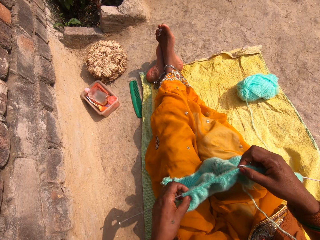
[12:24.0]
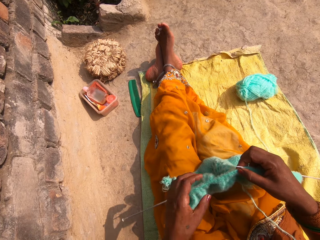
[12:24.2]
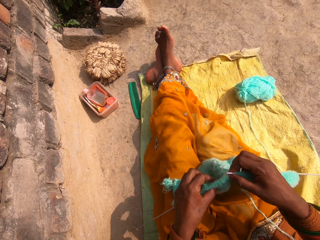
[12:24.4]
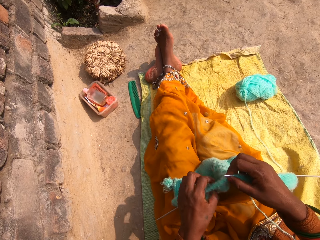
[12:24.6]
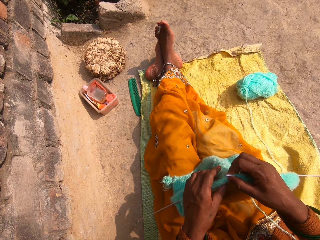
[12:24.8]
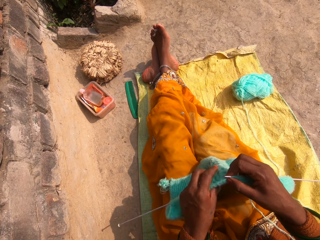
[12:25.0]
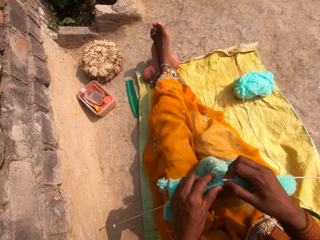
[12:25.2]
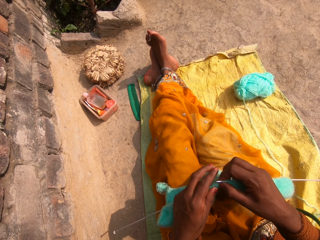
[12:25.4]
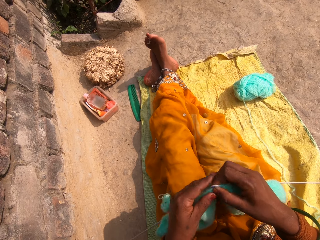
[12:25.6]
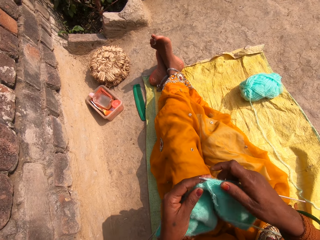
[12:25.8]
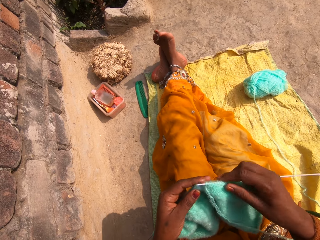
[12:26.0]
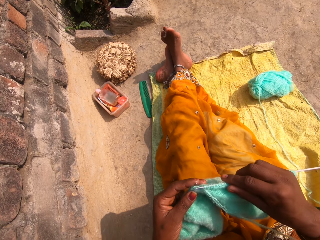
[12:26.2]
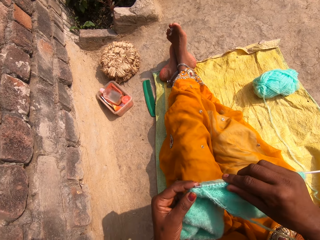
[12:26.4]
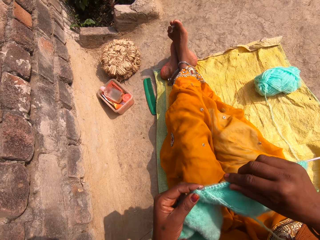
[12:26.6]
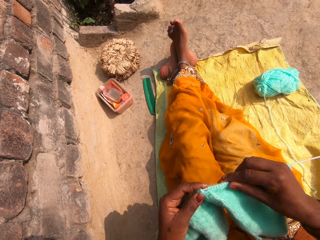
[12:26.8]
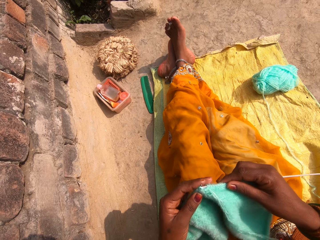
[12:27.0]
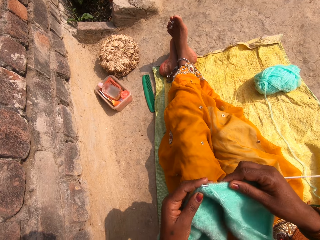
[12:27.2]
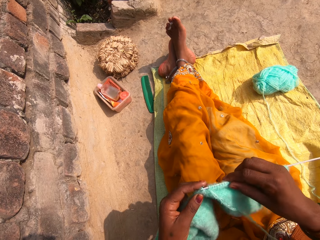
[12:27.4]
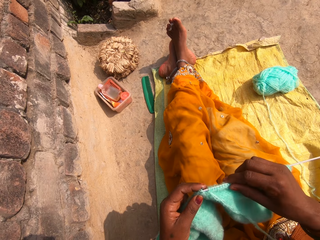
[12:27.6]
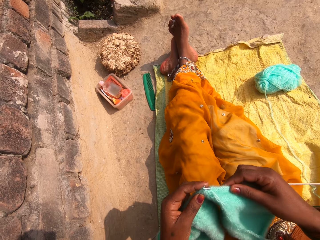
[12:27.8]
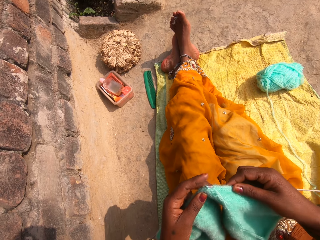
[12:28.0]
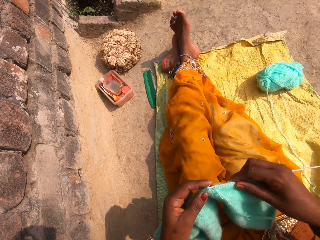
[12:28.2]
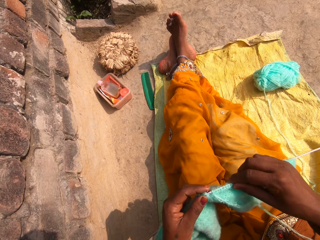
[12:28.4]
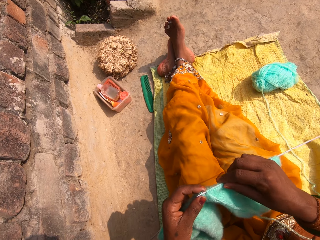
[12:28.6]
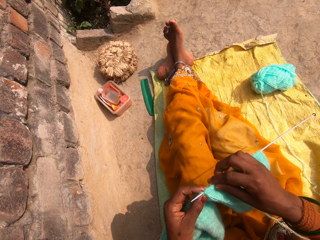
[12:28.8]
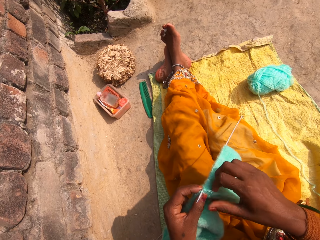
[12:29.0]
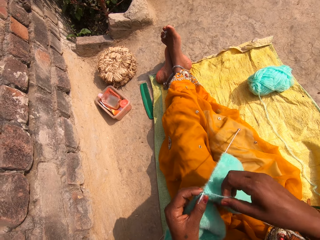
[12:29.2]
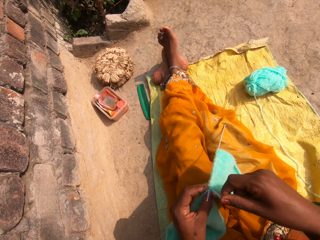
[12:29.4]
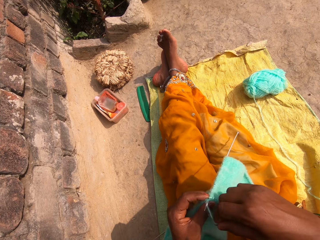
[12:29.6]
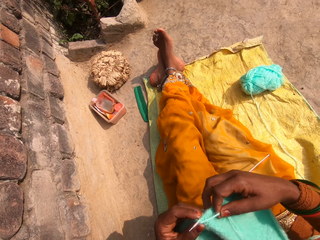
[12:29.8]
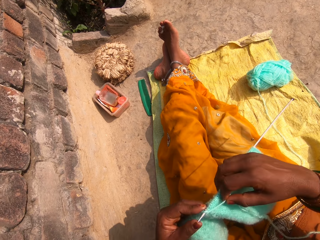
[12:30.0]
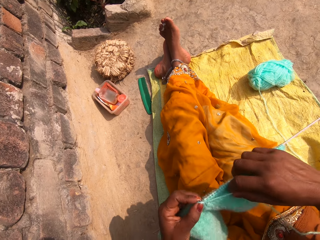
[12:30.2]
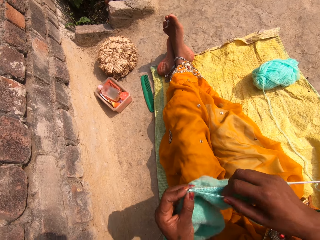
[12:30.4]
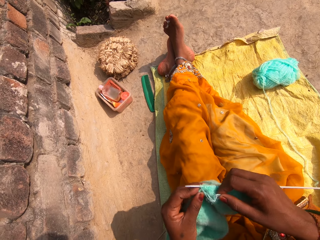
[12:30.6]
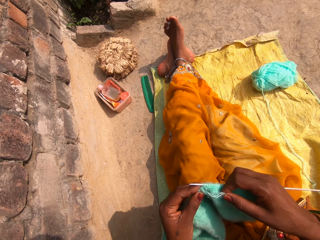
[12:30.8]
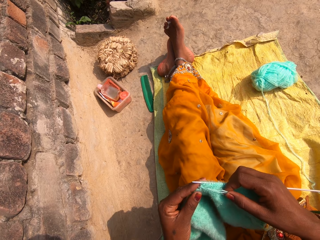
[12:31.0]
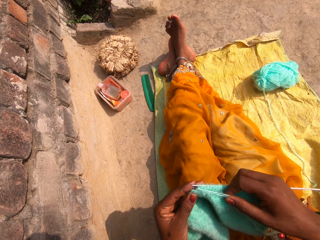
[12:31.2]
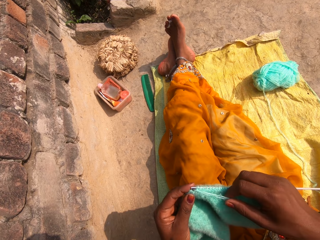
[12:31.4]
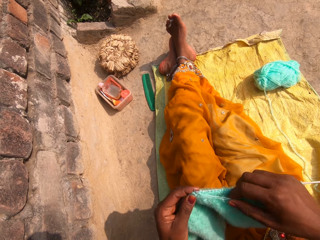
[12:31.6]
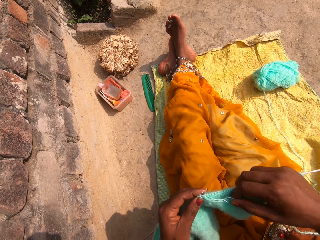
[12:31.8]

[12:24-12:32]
The camera wearer knits.

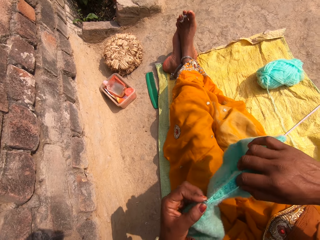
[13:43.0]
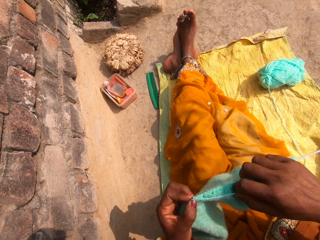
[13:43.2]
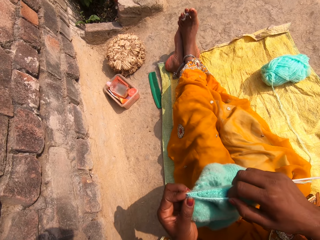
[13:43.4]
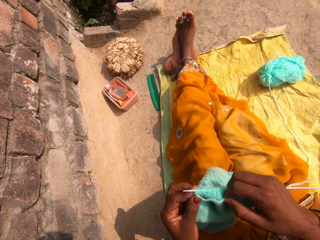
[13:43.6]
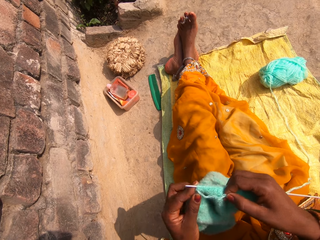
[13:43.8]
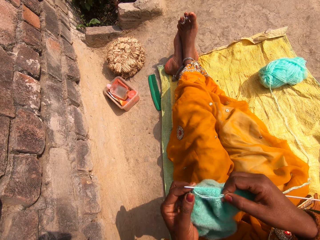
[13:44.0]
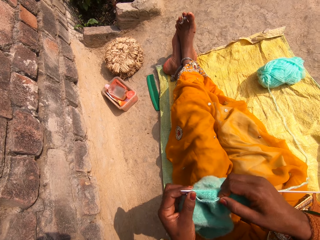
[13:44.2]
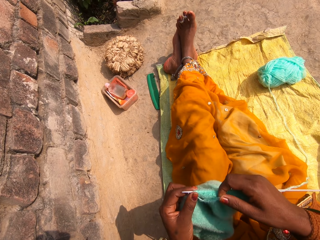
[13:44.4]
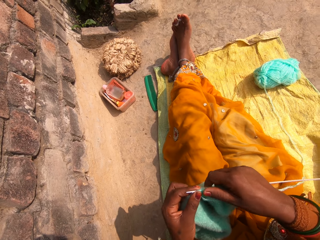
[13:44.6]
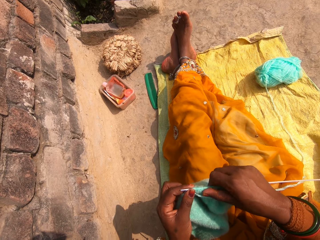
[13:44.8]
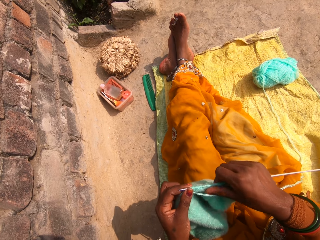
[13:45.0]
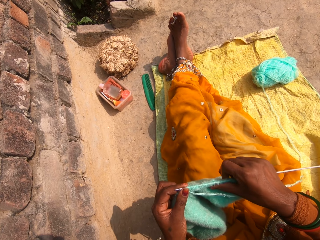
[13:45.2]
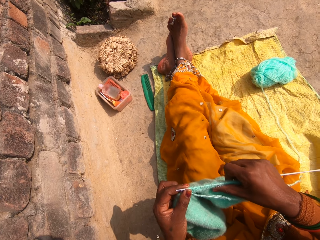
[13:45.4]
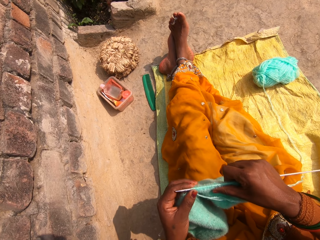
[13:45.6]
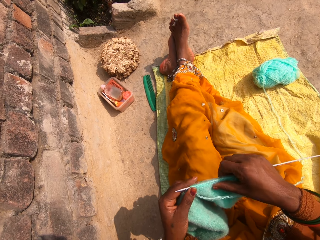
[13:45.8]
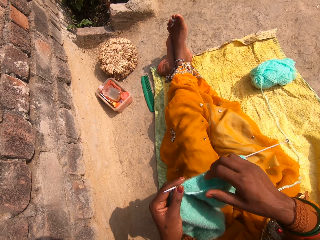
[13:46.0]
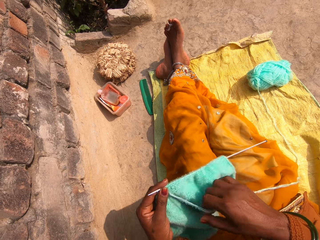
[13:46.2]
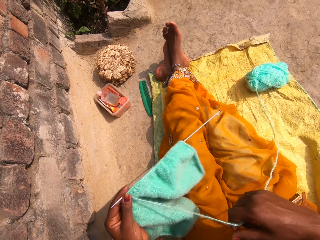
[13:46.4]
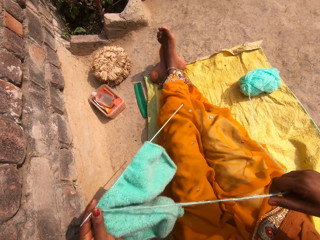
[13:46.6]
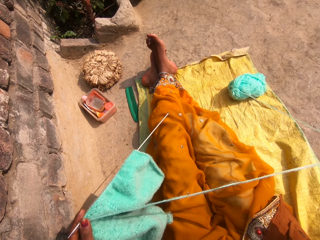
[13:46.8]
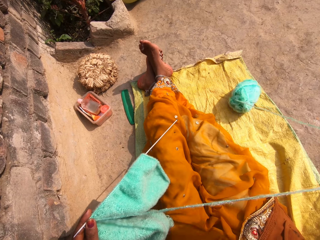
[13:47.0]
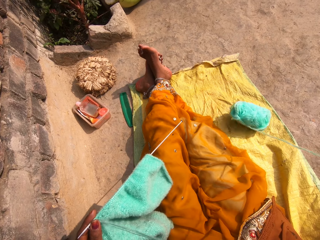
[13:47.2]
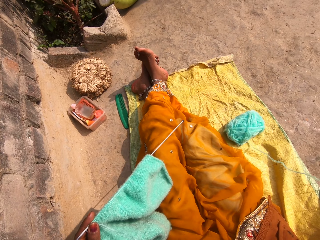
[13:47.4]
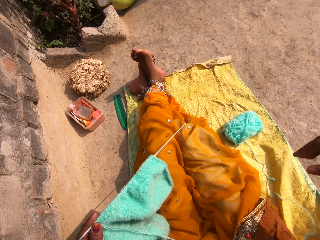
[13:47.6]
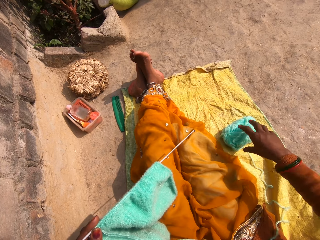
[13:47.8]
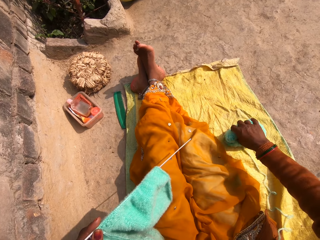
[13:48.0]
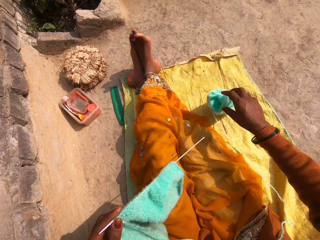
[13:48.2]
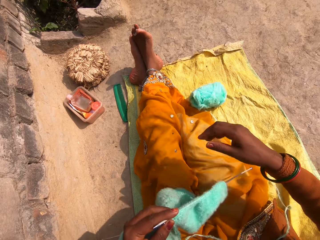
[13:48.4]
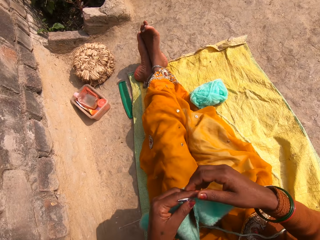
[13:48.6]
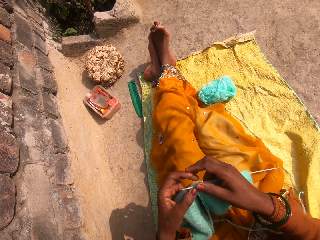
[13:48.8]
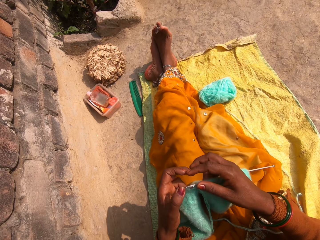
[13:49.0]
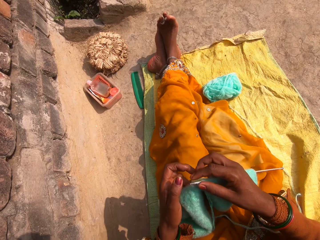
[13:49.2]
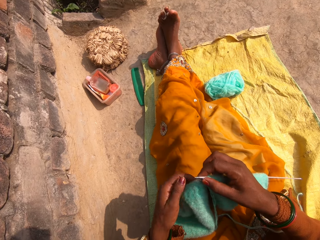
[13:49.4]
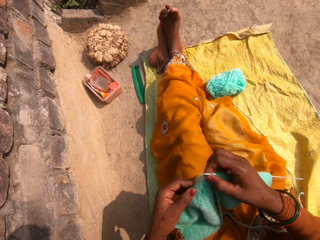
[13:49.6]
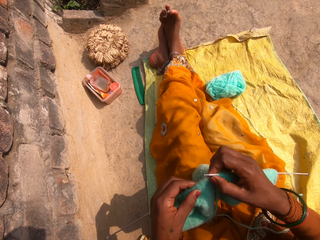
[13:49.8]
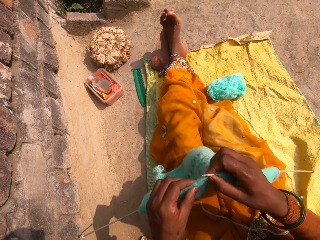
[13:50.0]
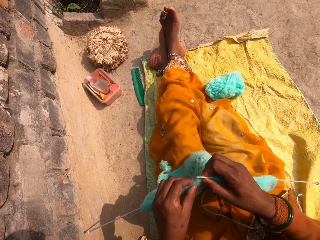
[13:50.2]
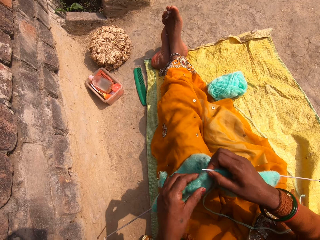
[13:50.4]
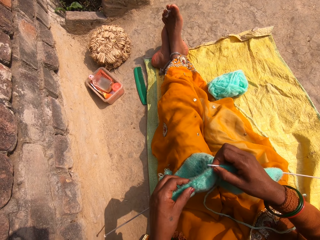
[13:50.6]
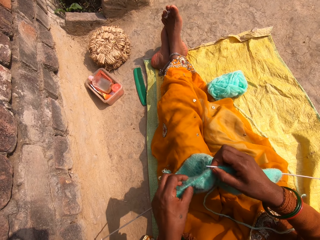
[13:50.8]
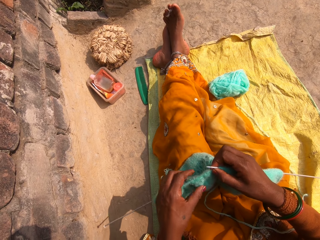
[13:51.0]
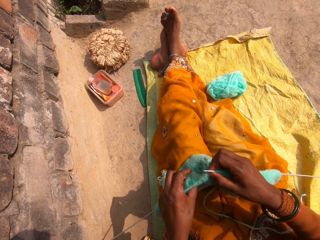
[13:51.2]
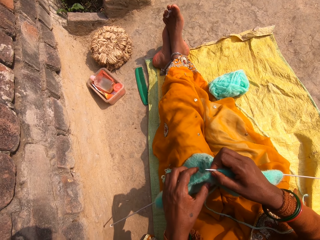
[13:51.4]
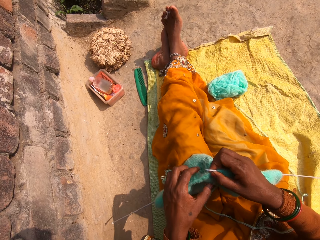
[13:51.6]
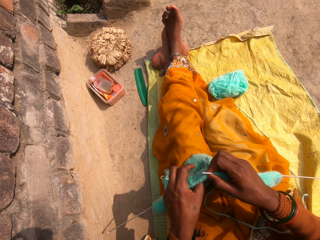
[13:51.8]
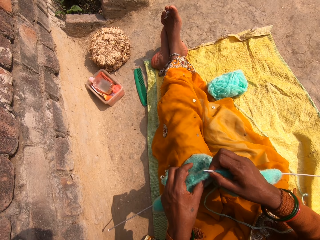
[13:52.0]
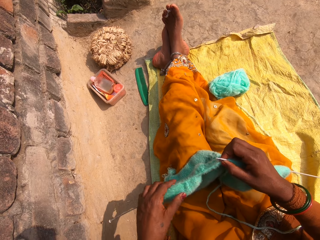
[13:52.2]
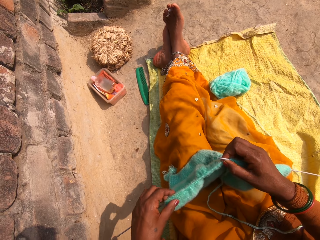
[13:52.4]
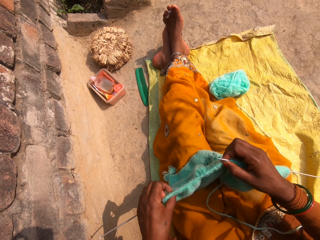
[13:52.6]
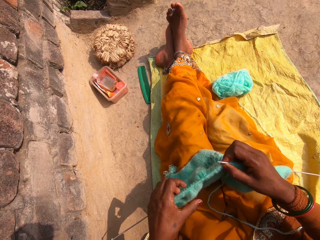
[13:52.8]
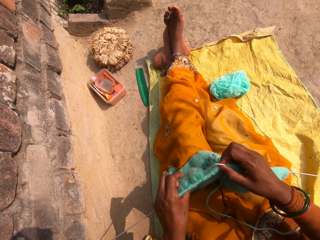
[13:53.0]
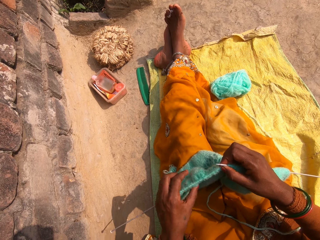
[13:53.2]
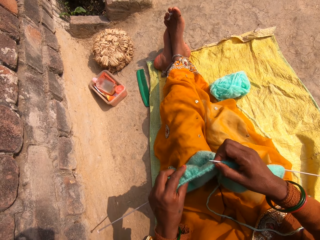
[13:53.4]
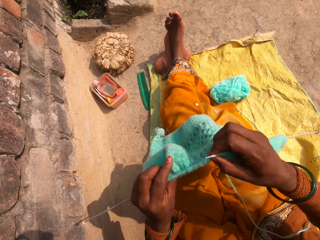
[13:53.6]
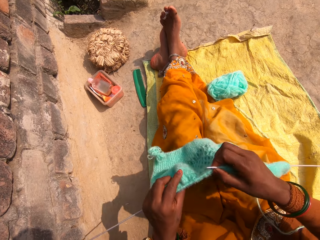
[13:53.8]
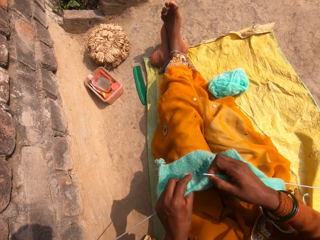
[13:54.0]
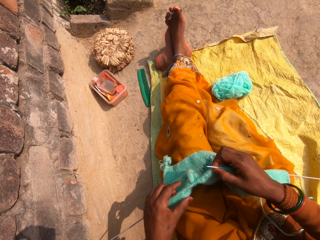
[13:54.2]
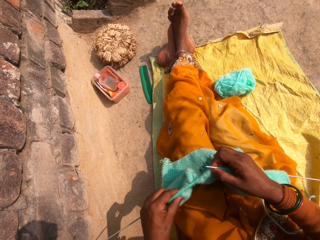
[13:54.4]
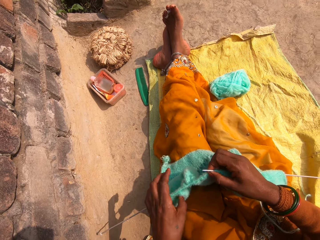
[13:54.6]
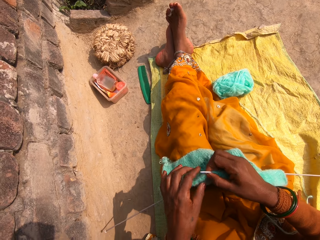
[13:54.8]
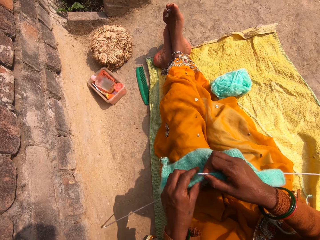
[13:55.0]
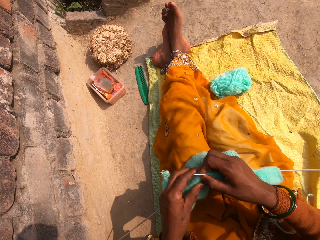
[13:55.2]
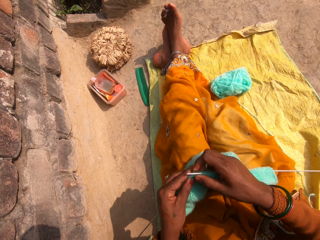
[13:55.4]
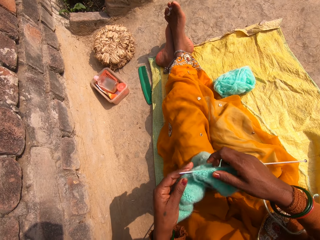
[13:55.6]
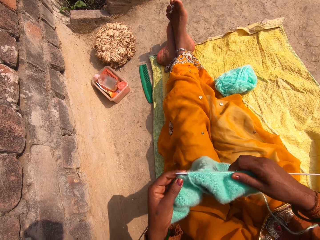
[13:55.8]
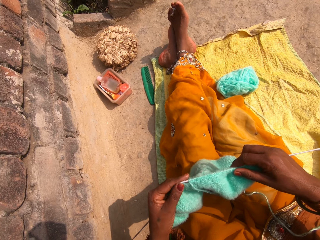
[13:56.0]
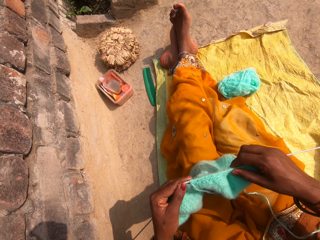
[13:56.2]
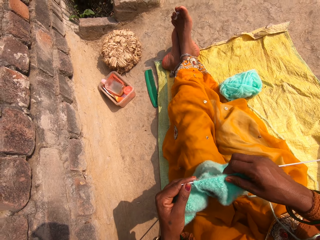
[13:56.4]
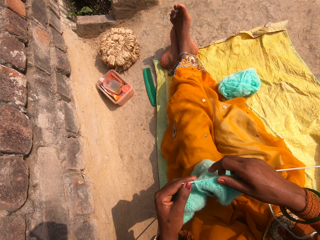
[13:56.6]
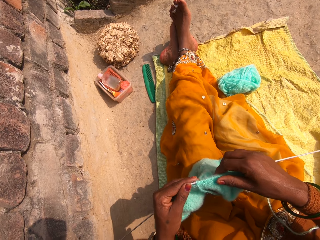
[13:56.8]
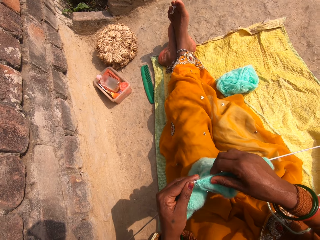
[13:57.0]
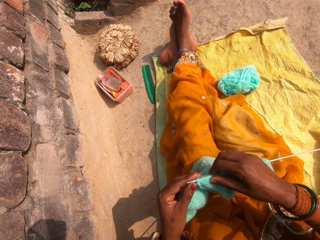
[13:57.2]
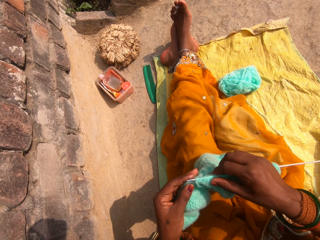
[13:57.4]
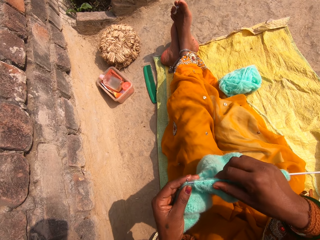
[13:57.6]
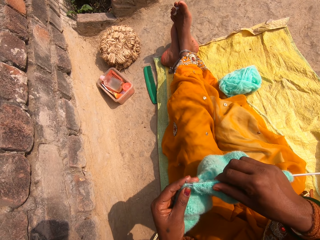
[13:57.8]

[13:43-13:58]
The camera wearer straightens a fabric. They straighten a thread. They move a bunch of thread. They adjust the ball of wool. They knit the cloth. They straighten the fabric.
